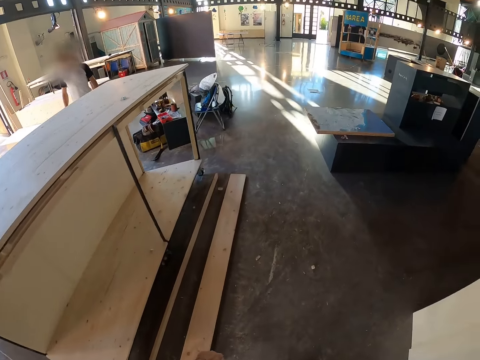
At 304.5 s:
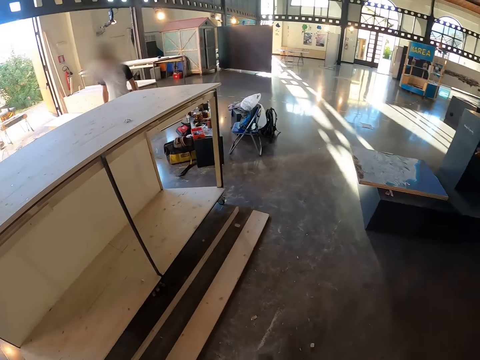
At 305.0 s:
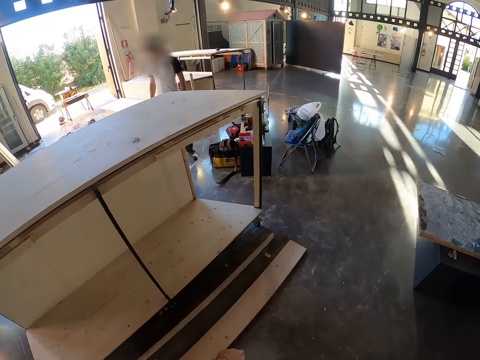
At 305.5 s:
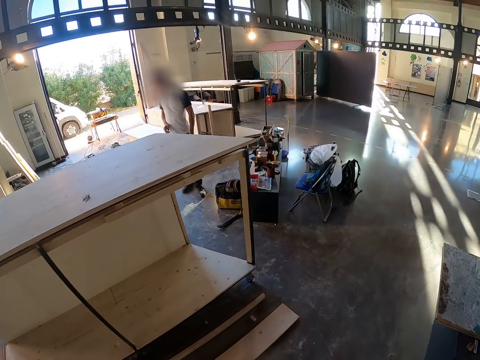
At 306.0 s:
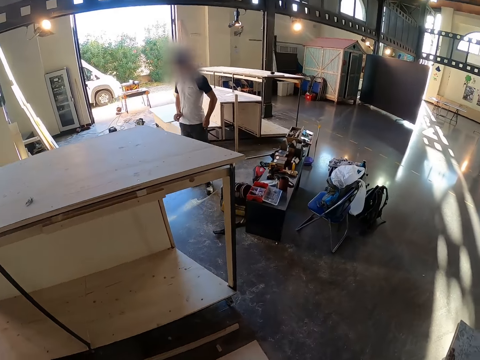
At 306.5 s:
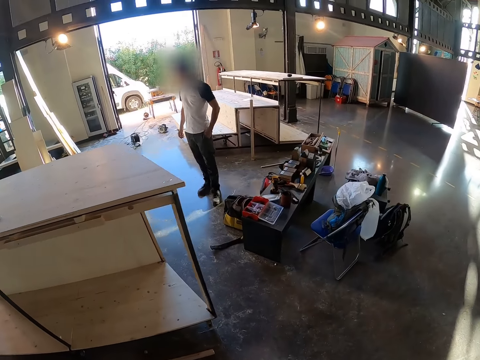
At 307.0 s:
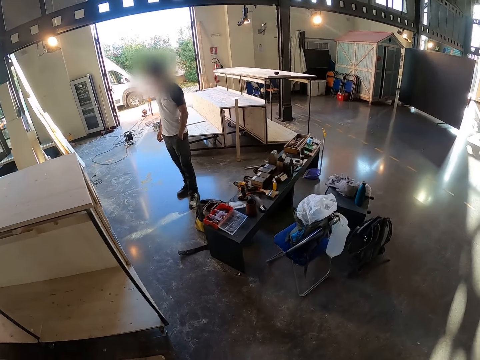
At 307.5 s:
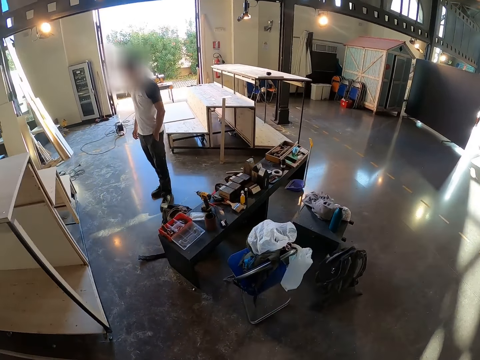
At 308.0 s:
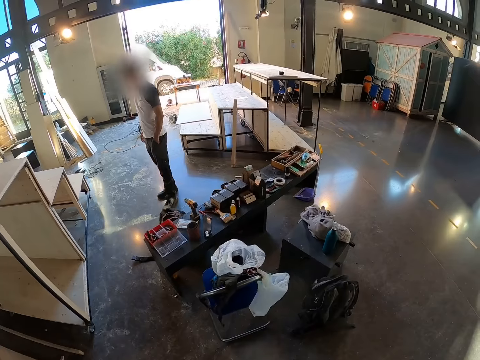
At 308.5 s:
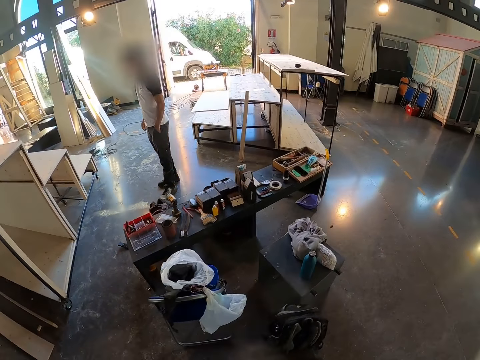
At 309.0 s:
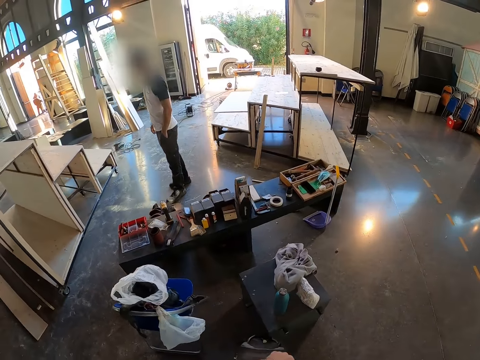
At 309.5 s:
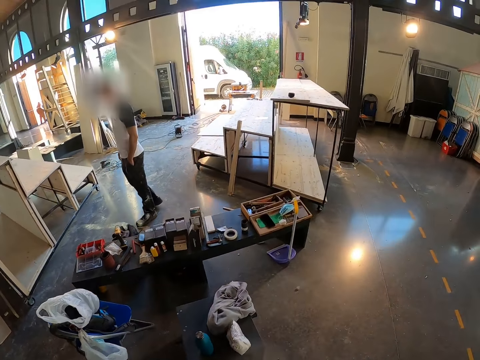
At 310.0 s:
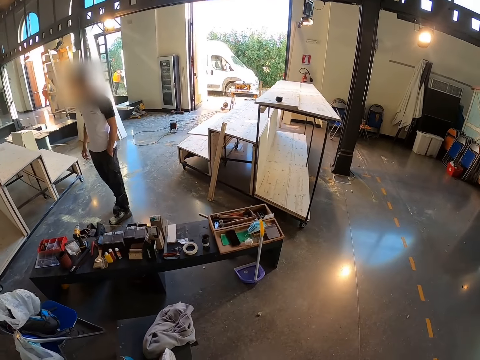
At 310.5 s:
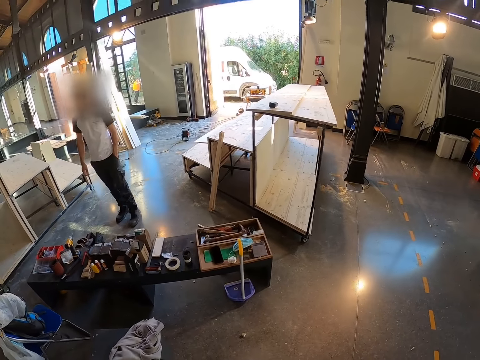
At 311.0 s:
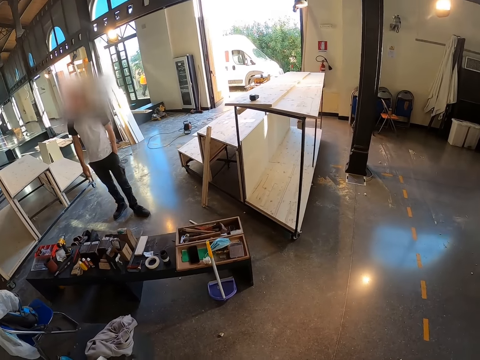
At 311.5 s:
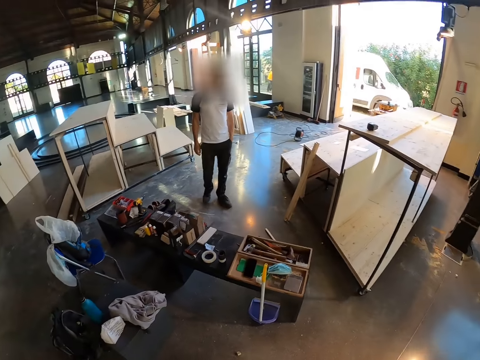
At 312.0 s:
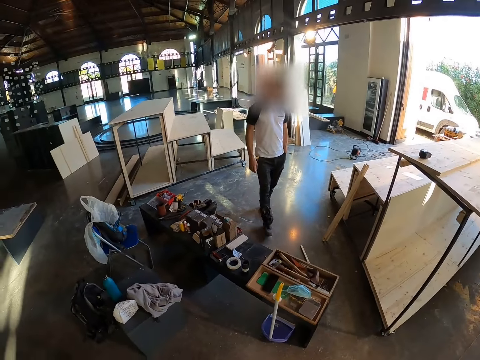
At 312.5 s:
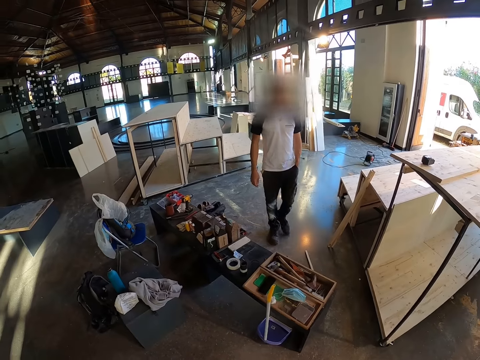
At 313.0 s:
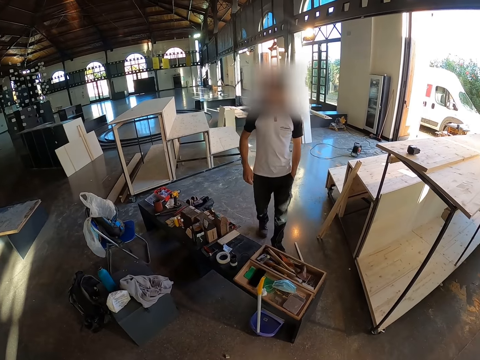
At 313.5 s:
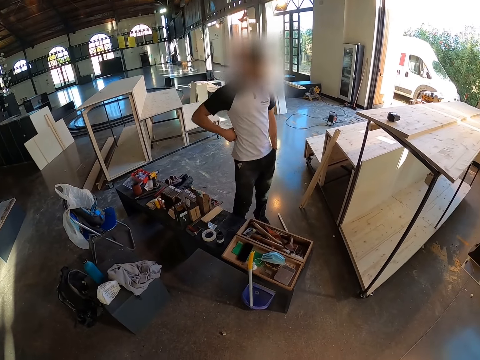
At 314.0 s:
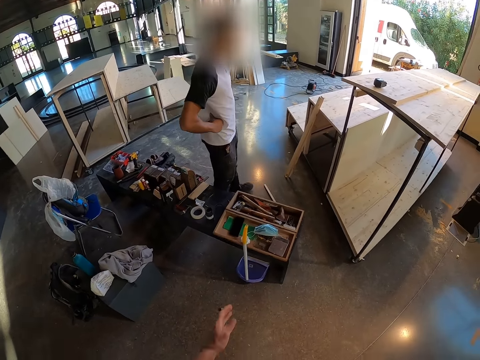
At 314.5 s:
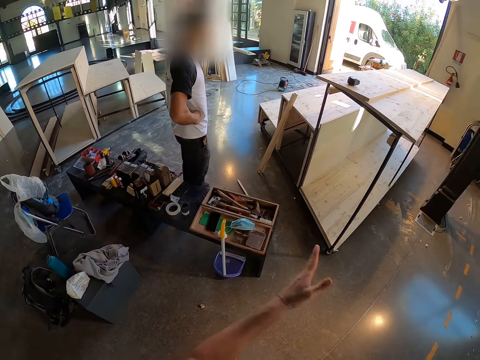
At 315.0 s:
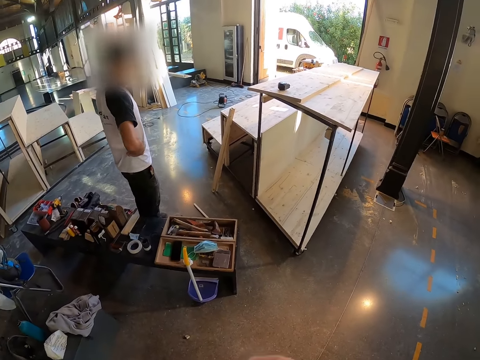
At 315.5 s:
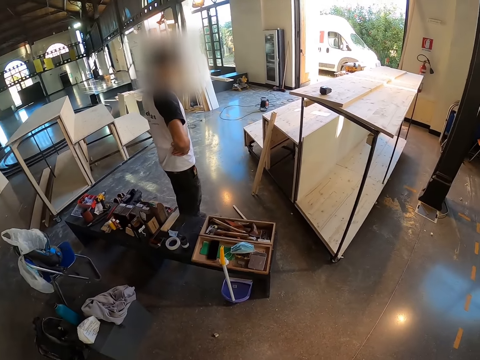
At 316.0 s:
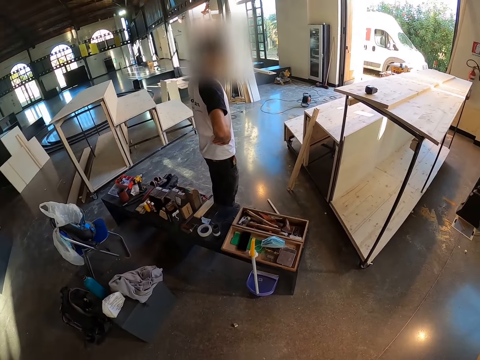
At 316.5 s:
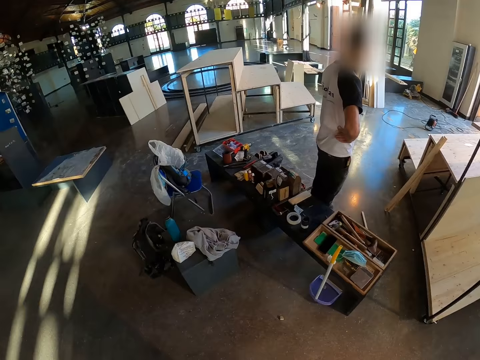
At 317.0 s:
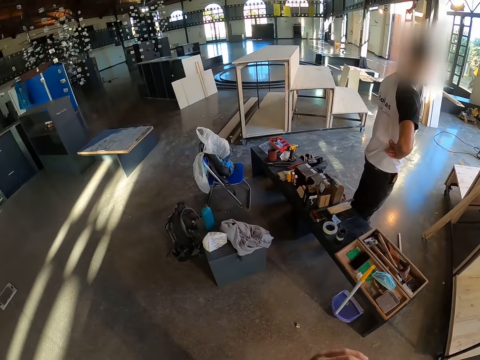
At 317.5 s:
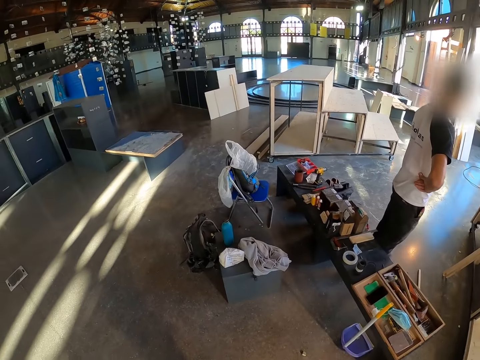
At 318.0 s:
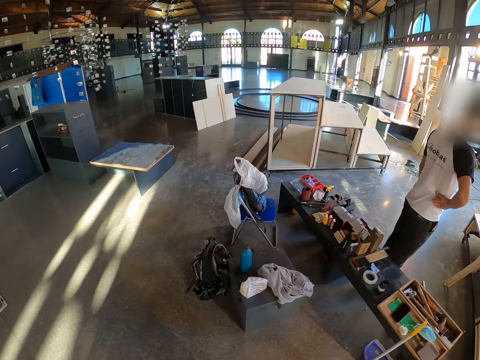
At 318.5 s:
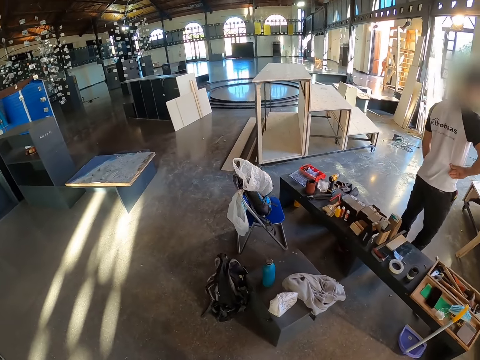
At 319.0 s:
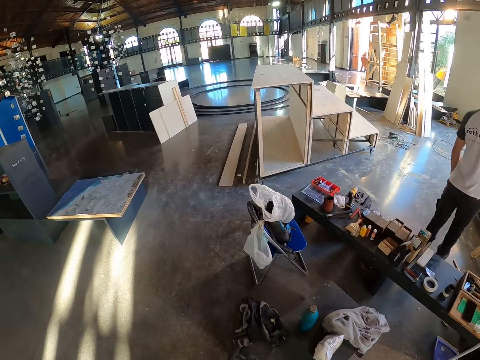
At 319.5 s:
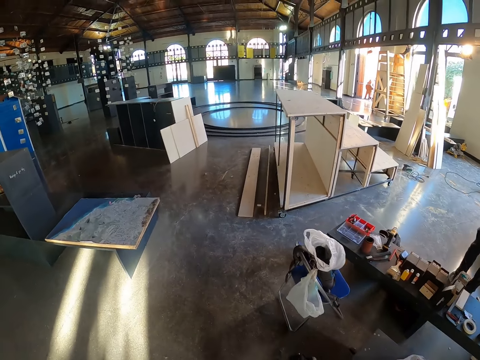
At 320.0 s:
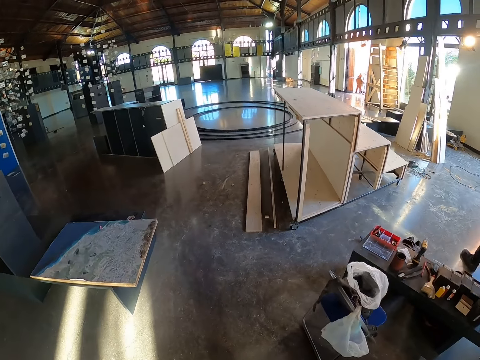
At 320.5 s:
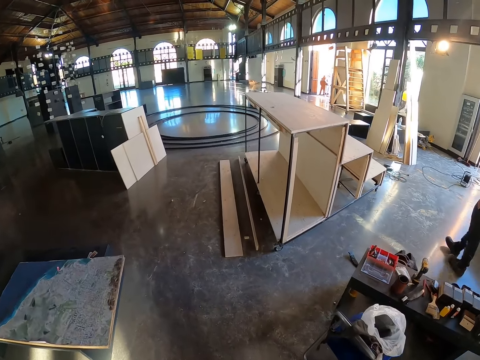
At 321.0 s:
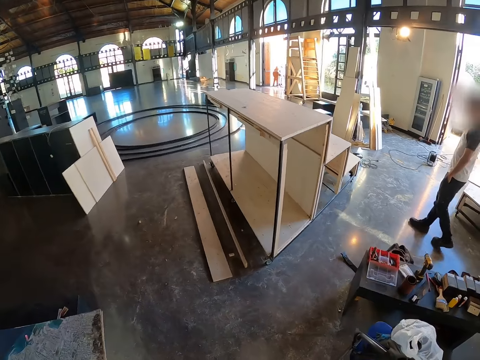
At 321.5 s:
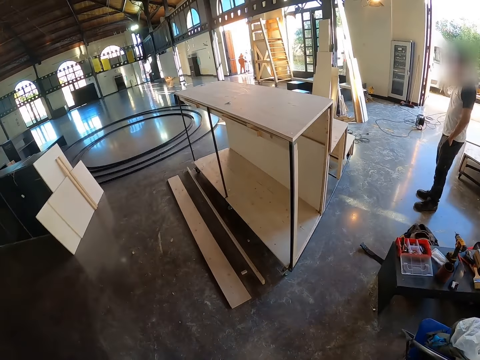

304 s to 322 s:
A man moves around. The camera wearer interacts with the man. They look around. They move around.

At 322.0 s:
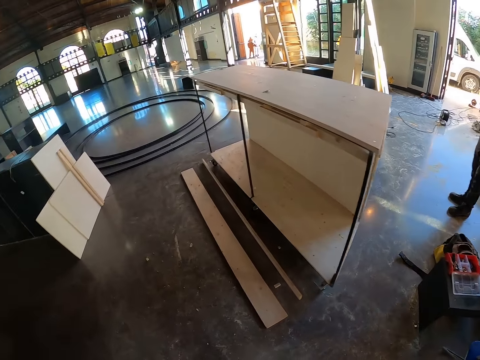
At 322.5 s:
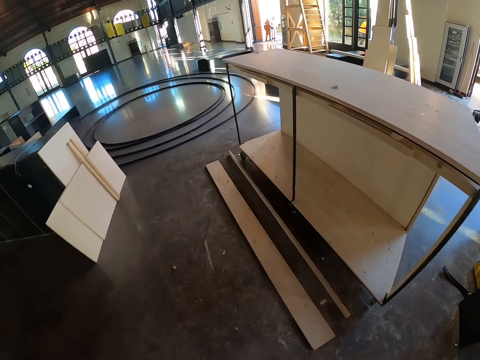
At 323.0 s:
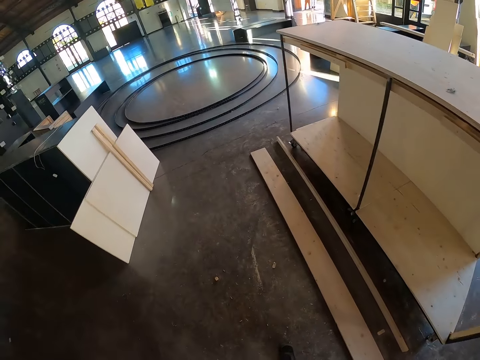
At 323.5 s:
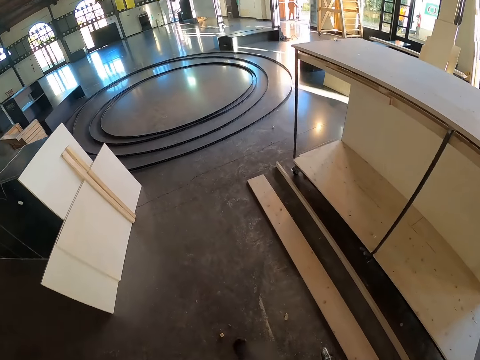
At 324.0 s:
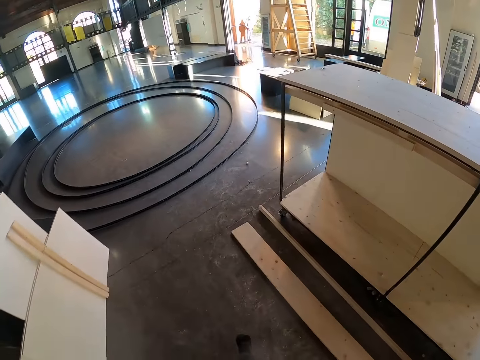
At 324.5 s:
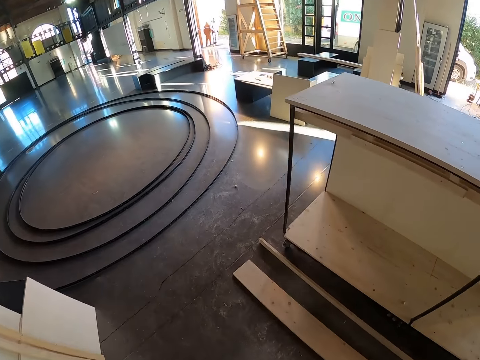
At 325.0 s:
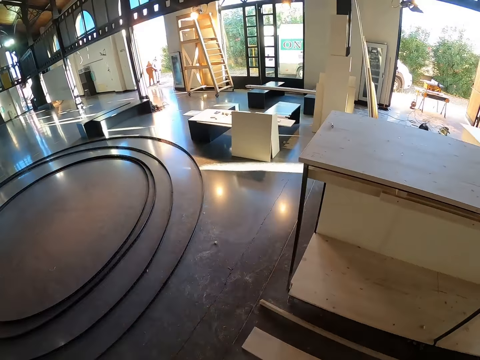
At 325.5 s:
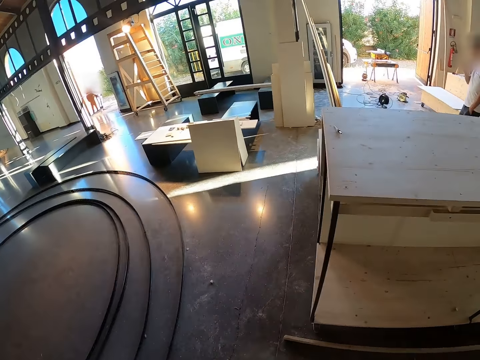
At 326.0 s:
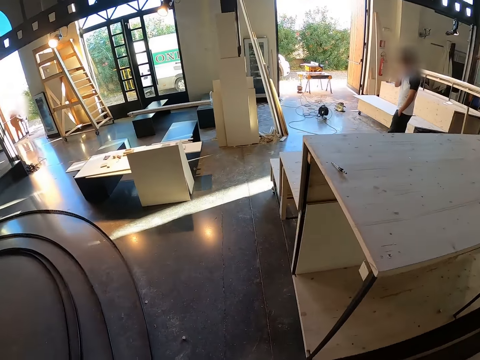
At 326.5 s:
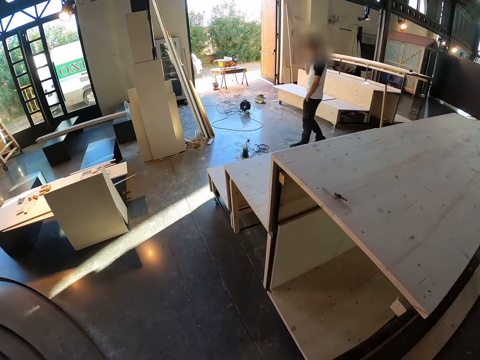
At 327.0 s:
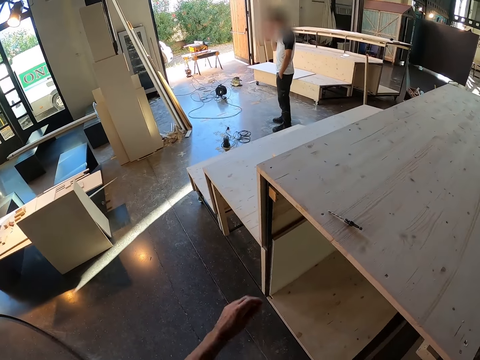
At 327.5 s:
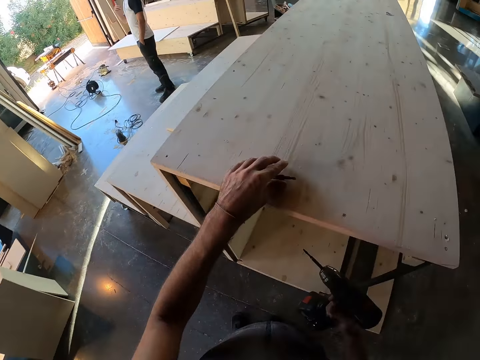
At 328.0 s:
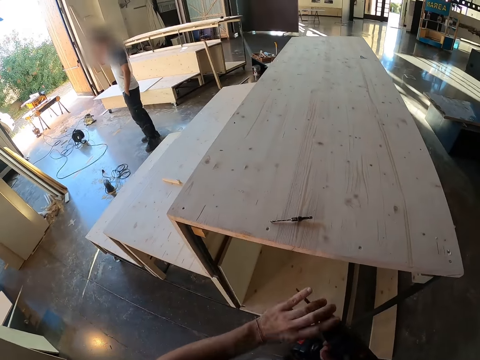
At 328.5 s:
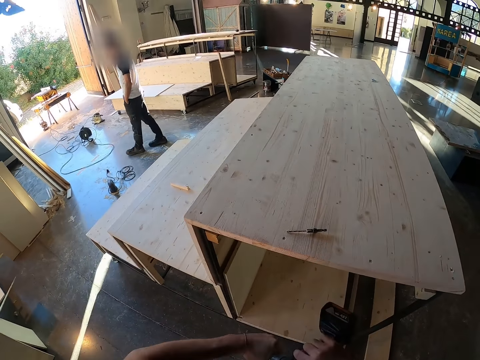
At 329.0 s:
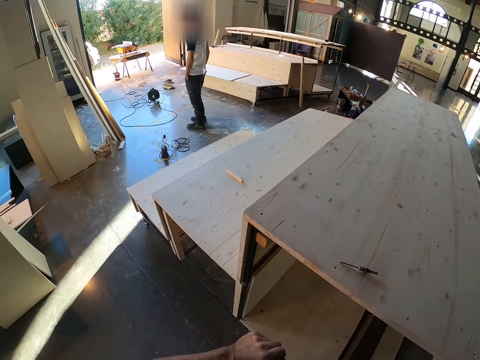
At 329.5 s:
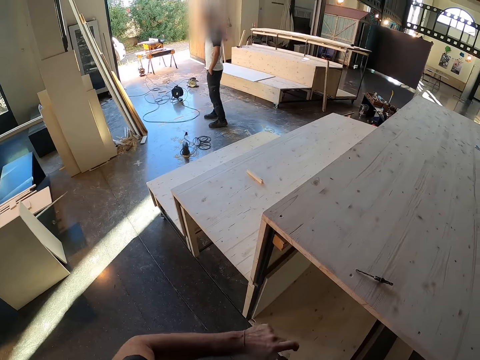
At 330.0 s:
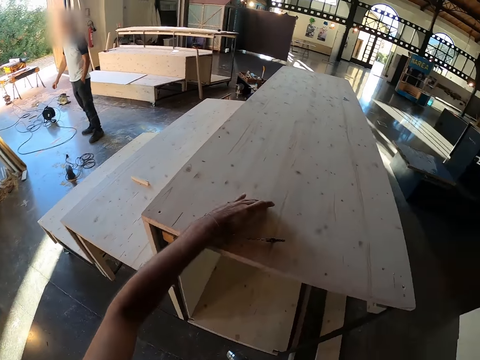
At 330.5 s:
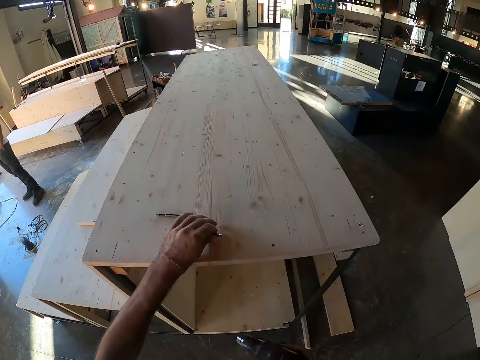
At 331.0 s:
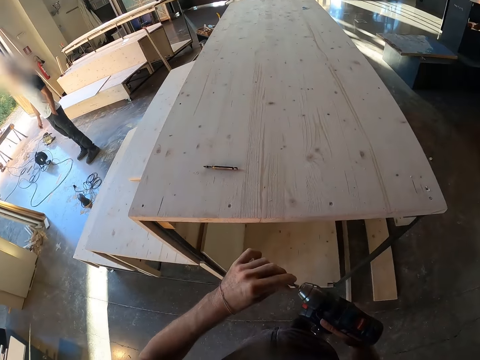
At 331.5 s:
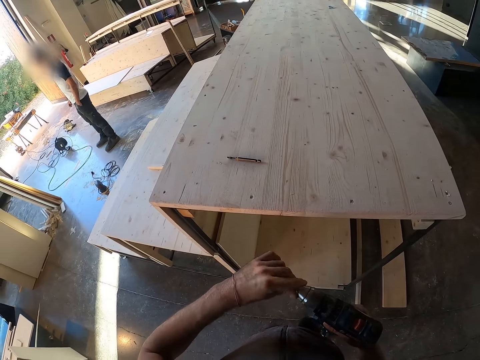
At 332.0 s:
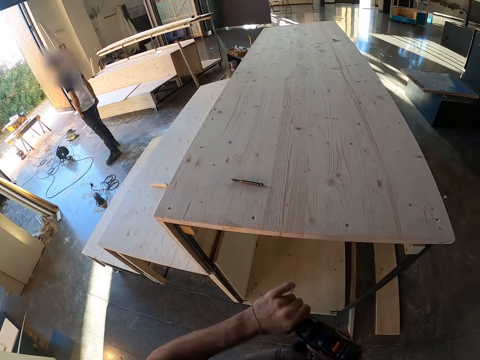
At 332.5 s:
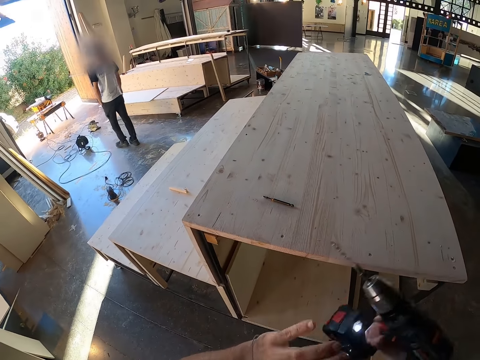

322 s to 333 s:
The camera wearer touches a drill bit on a wooden staircase with his left hand. He takes off the drill bit from an electric screwdriver in his right hand with his left hand. He places the drill bit on the wooden staircase with his left hand. He picks up the drill bit from the table with his left hand. He inserts the drill bit into the electric screwdriver with his left hand.
